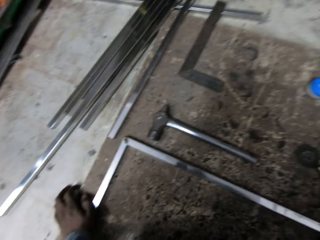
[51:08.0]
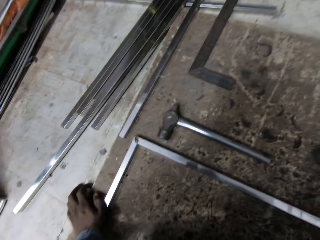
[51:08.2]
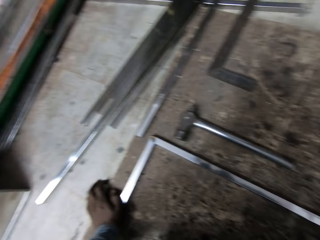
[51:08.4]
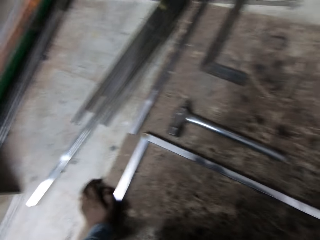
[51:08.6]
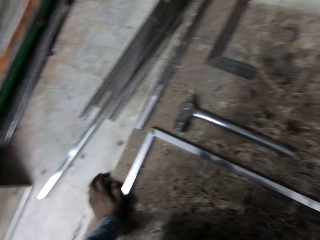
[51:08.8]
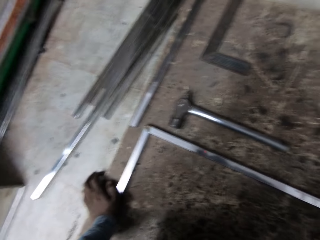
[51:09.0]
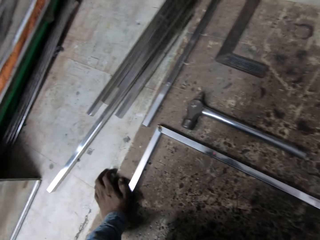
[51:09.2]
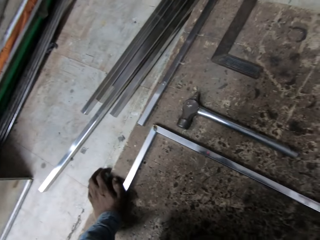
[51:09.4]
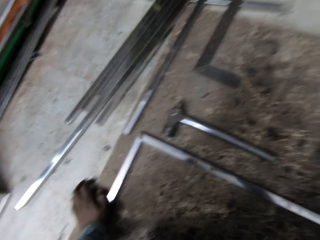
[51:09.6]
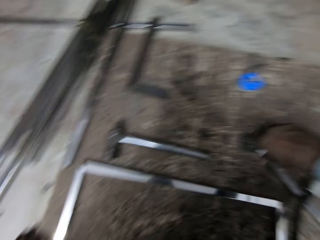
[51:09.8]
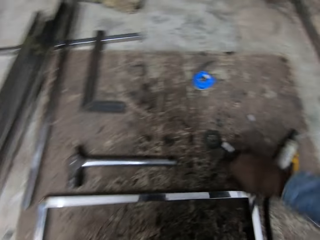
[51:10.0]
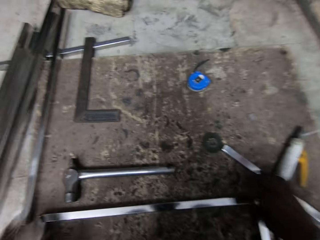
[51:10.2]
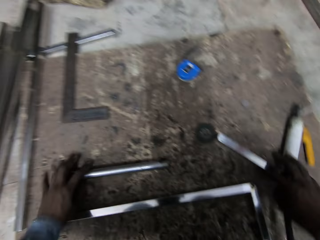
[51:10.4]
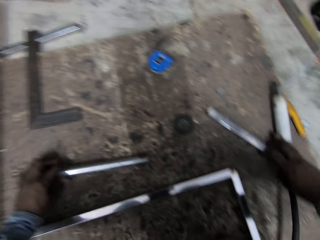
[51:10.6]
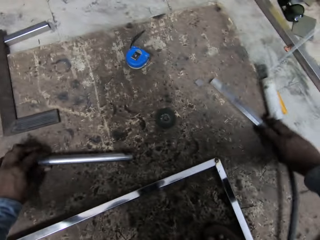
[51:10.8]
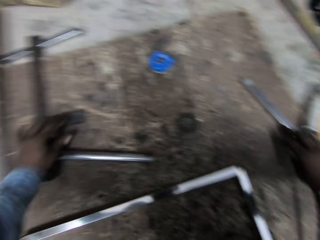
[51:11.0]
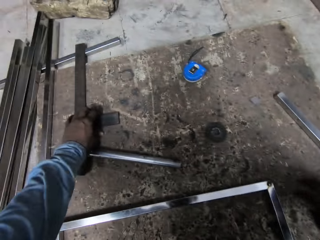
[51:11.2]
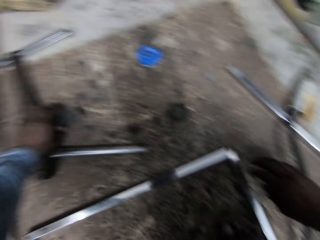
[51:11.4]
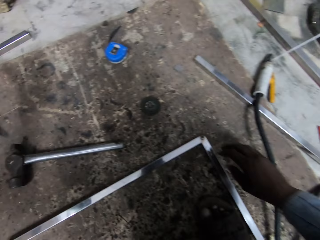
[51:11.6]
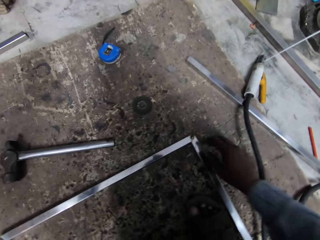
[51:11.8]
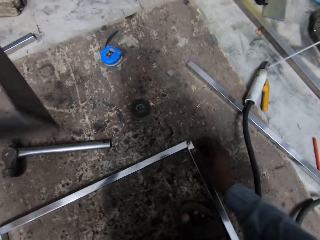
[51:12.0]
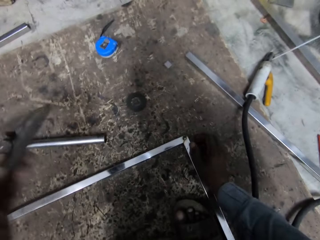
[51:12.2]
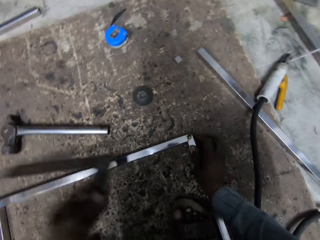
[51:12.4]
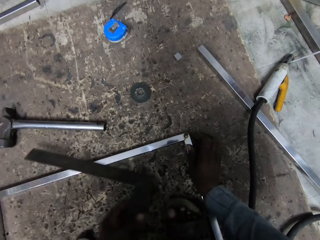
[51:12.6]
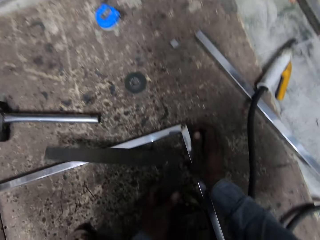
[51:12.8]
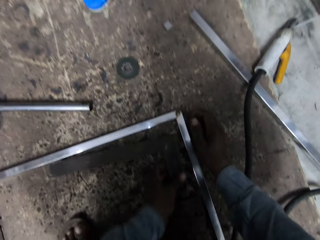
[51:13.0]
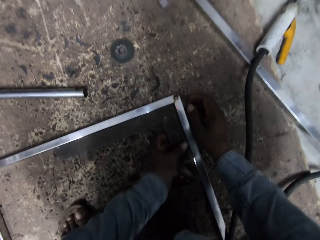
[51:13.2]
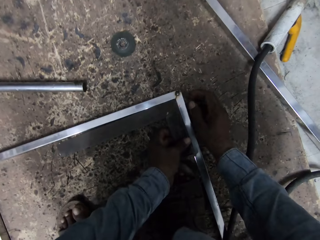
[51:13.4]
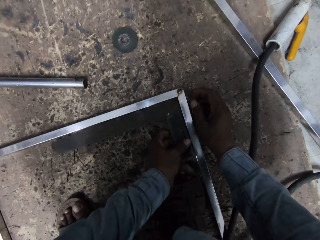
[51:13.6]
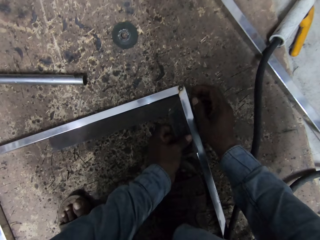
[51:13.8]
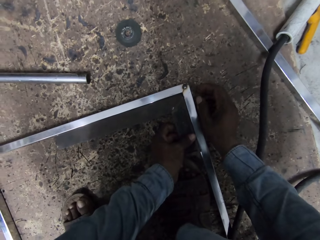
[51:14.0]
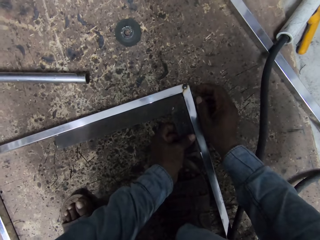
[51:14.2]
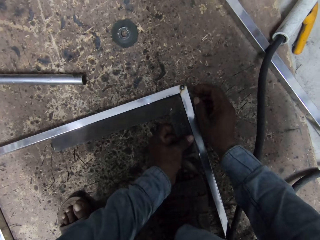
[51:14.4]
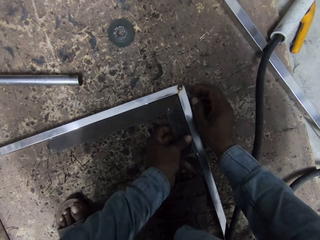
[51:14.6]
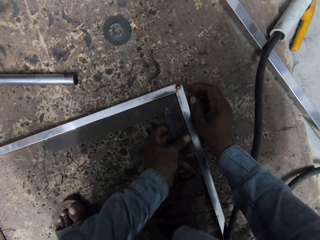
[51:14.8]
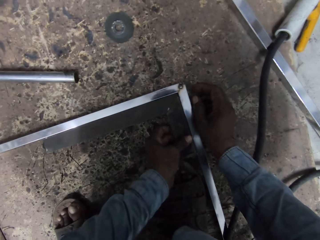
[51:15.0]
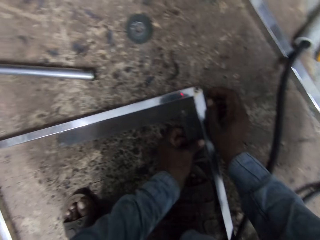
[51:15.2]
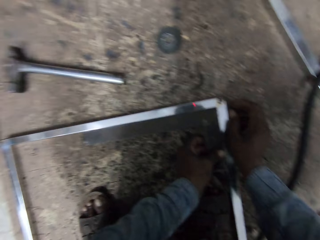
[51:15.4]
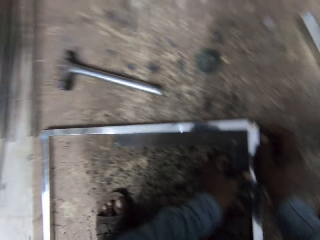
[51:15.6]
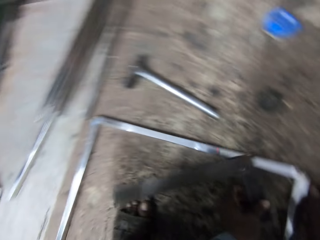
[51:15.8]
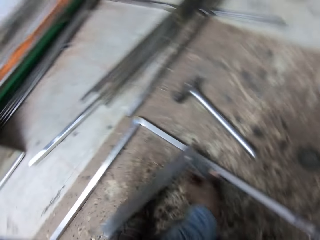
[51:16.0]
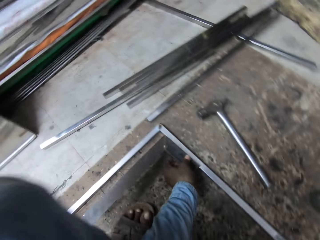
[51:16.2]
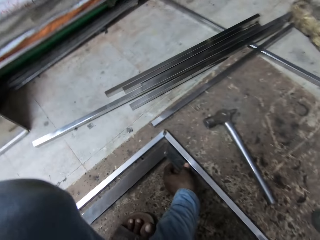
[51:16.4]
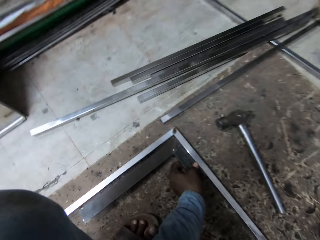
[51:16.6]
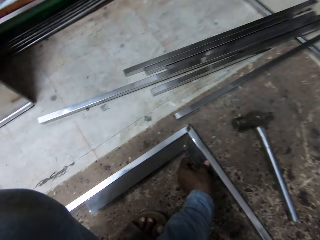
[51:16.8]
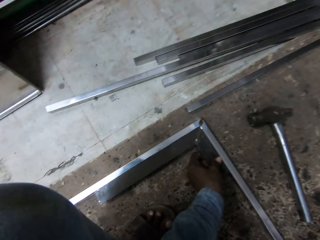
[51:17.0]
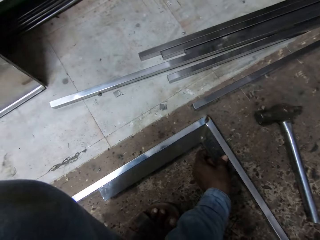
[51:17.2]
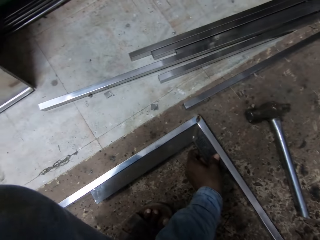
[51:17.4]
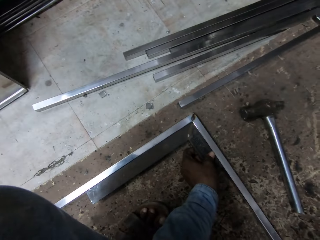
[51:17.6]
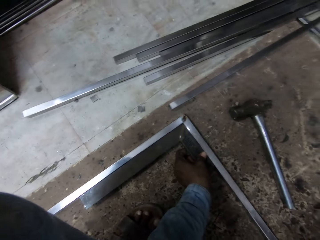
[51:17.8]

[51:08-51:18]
The camera wearer moves the electrode holder. He adjusts the hammer on the ground with his left hand. He picks up an angled ruler on the ground with his left hand. He measures the edges of the frame with the angle ruler in his left hand.

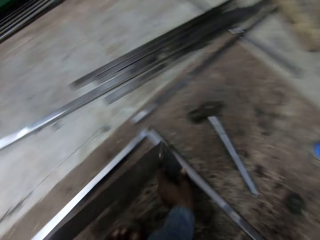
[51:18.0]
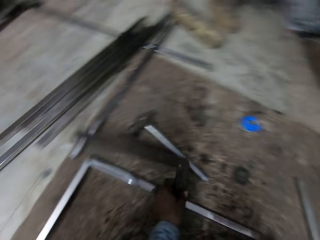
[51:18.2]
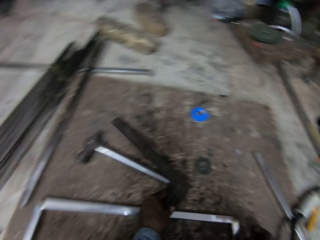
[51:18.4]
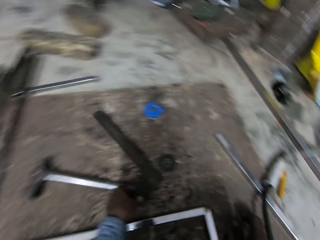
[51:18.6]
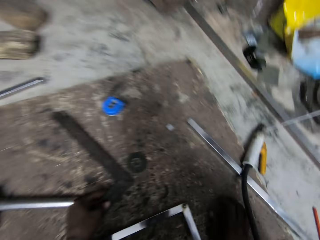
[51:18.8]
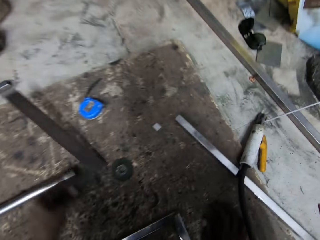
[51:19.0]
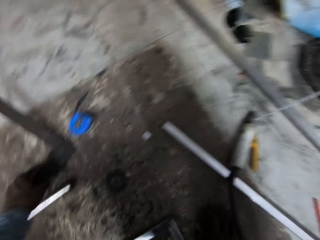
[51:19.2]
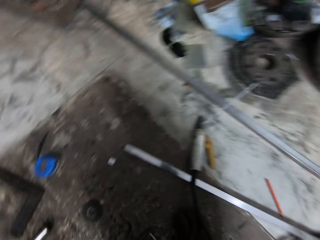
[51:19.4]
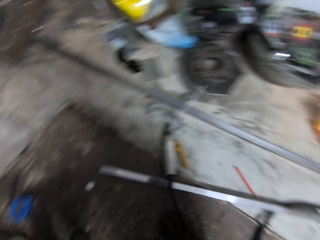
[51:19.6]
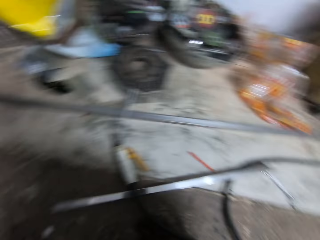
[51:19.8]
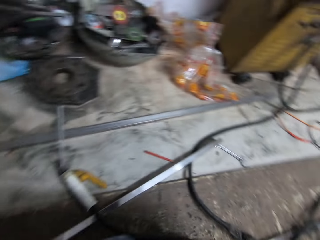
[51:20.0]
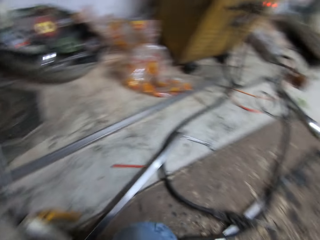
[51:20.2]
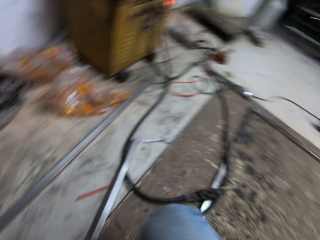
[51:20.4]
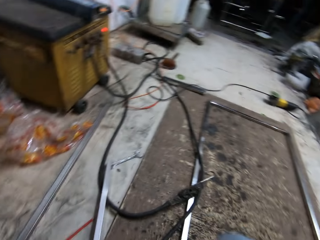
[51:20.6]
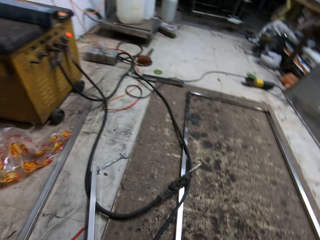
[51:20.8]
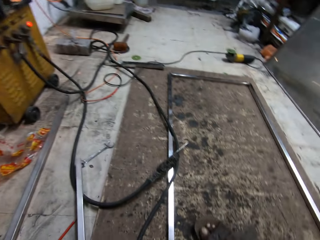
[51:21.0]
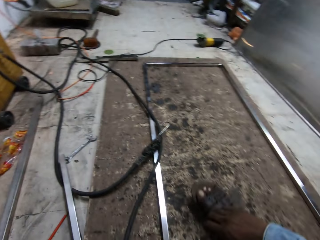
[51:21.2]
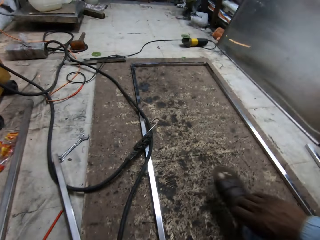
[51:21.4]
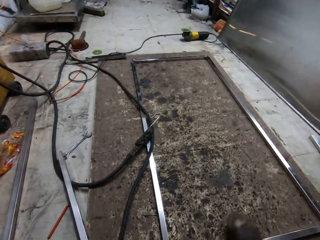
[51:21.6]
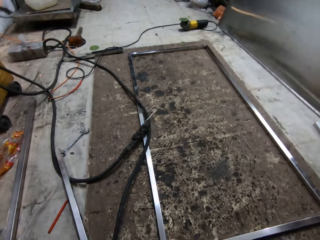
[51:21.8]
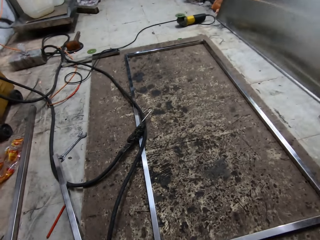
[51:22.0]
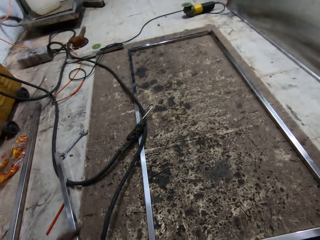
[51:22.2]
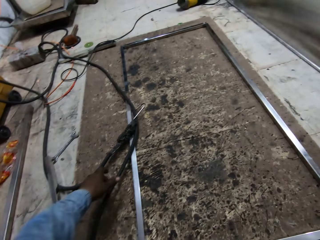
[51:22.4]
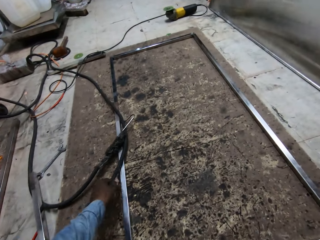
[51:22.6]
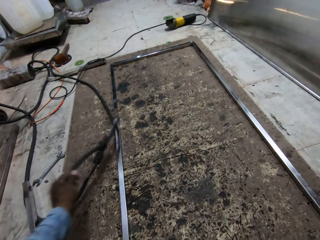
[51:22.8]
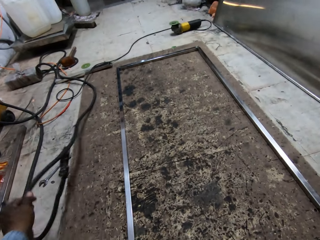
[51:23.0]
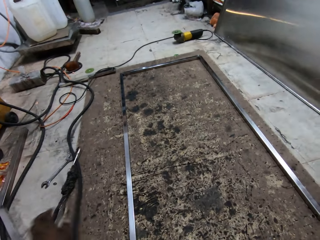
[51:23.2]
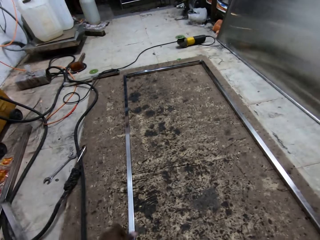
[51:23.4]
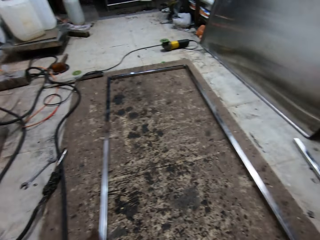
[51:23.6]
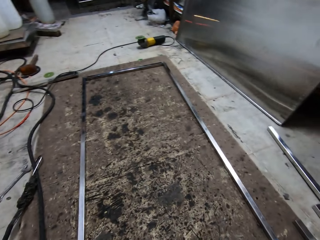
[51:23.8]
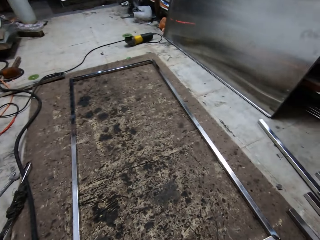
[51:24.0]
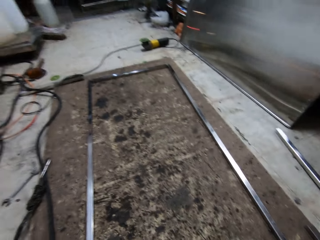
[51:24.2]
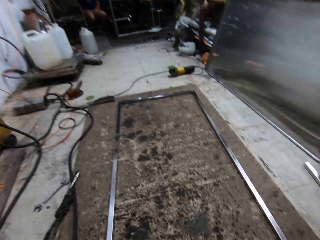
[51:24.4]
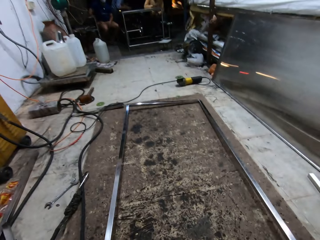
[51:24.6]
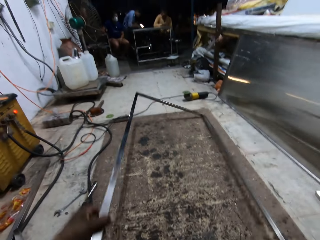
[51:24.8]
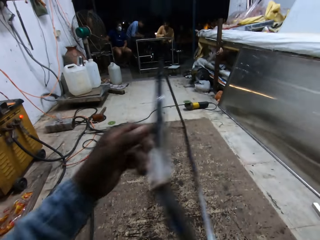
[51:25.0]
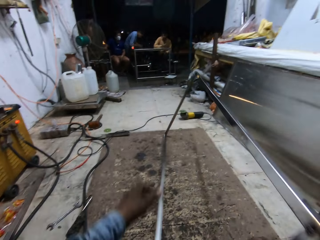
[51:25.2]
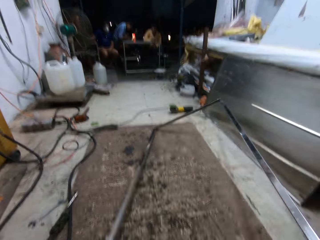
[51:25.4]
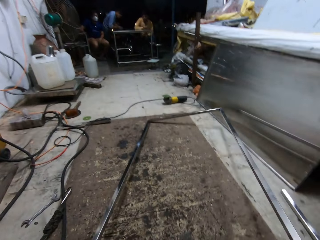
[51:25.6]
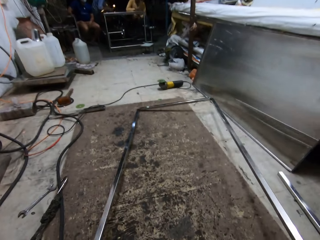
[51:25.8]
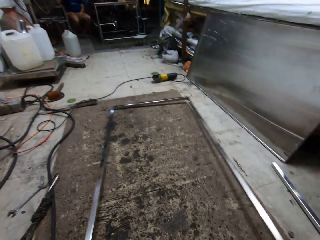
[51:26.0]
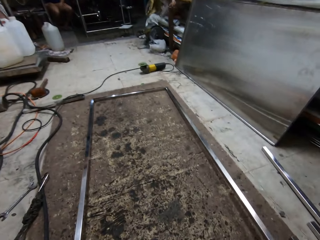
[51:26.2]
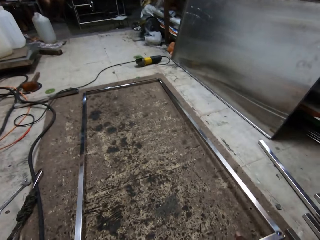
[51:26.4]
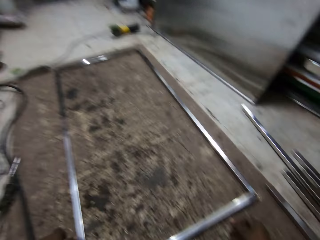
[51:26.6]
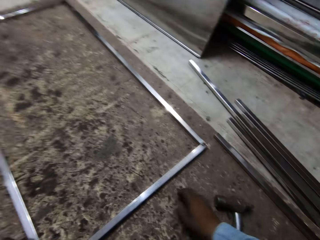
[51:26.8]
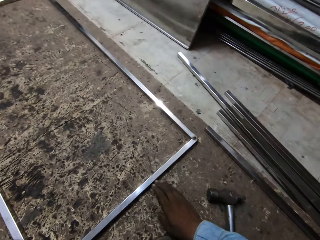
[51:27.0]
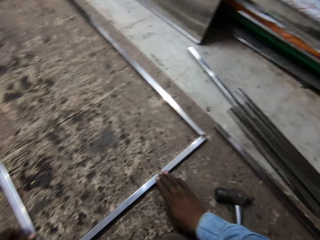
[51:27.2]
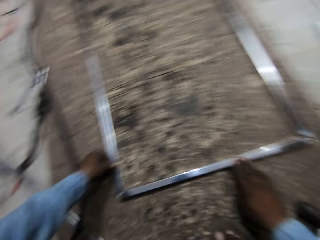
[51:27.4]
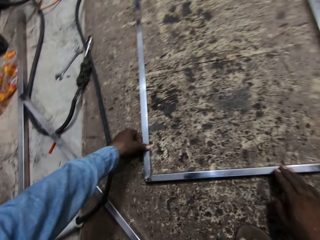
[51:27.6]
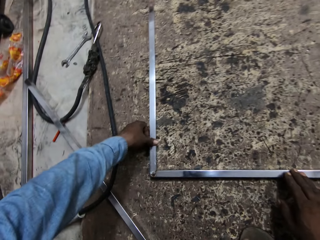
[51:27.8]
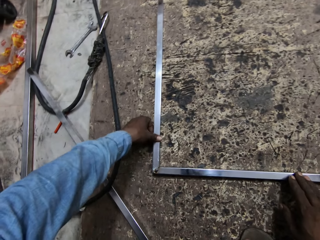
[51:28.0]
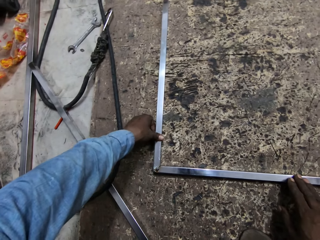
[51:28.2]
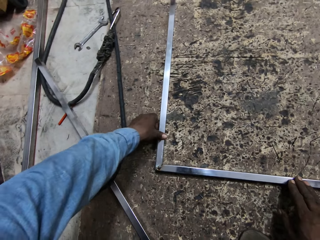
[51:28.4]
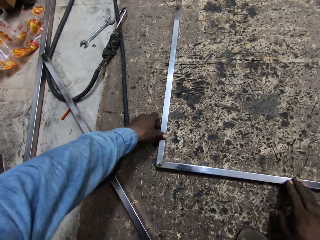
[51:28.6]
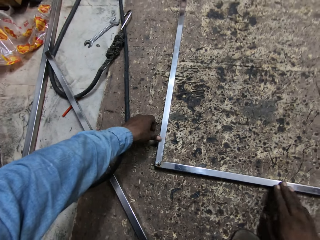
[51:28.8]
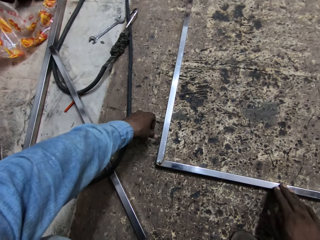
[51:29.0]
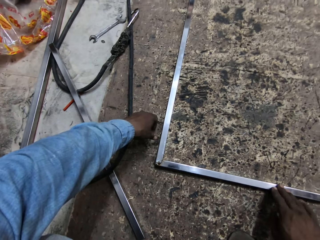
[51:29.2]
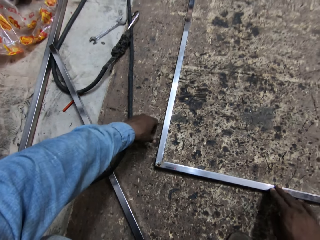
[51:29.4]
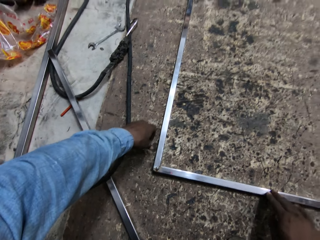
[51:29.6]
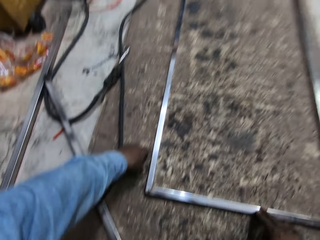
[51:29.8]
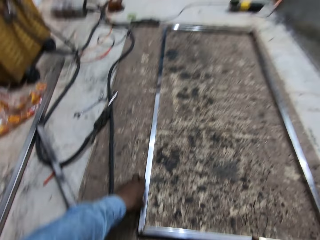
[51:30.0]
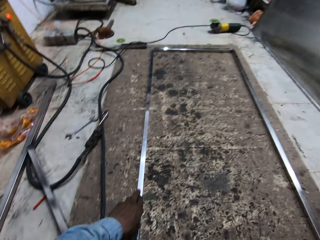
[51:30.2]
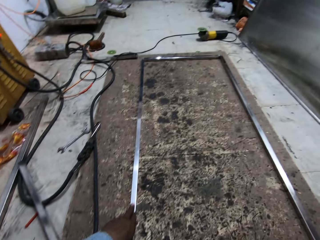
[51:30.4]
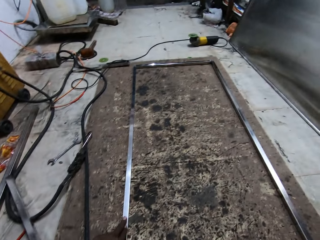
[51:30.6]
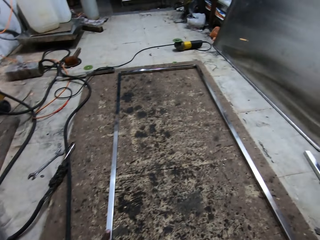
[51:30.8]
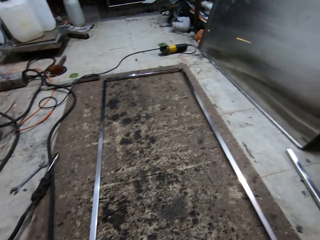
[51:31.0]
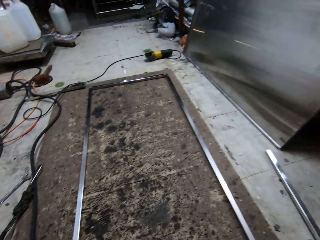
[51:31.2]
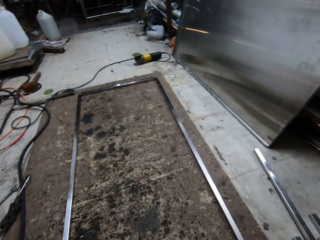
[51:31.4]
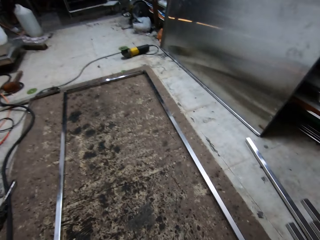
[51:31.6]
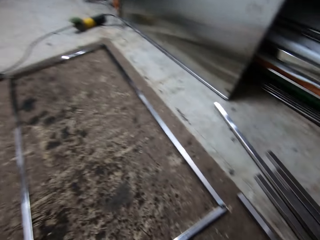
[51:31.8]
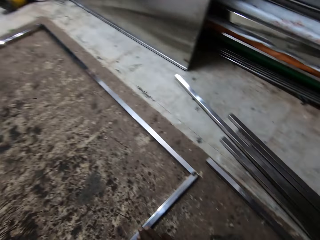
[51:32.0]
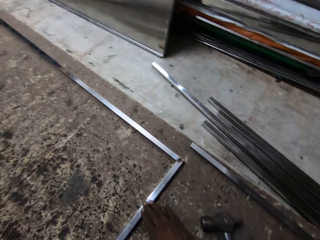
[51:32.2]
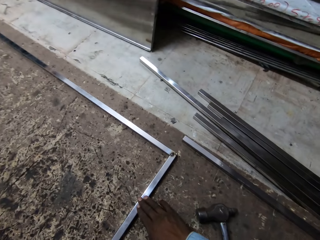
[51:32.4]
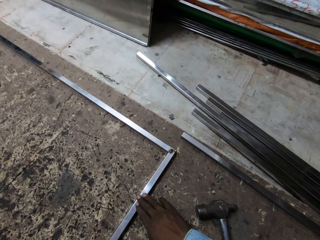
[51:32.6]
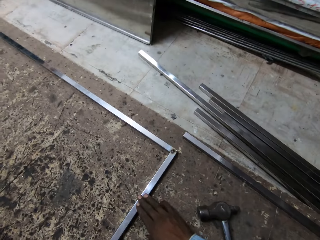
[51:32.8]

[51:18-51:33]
The camera wearer drops the angle ruler in his left hand on the ground. He looks around. He removes the welding earth on the frame with his left hand. He turns the frame on the ground with both hands. He looks at the metal.
